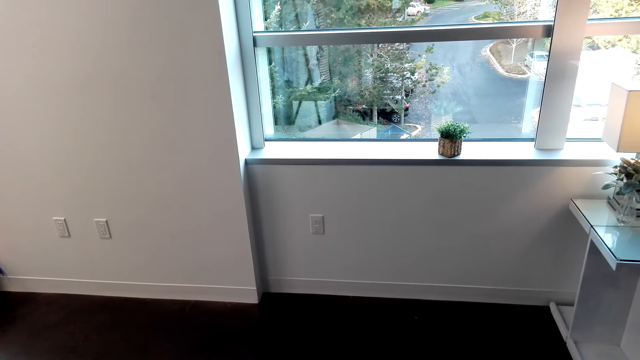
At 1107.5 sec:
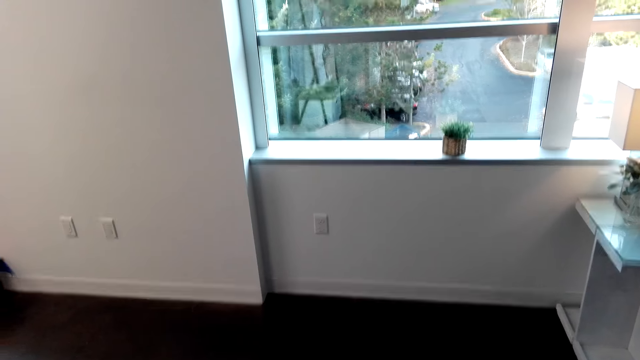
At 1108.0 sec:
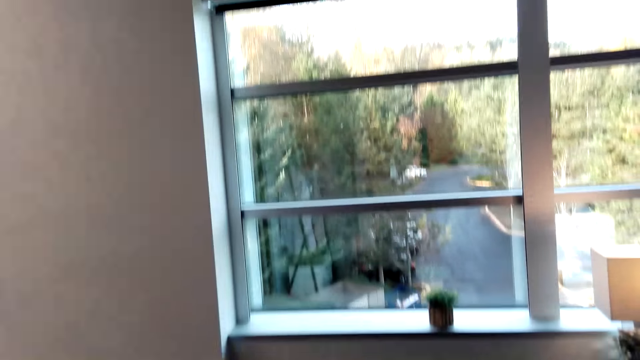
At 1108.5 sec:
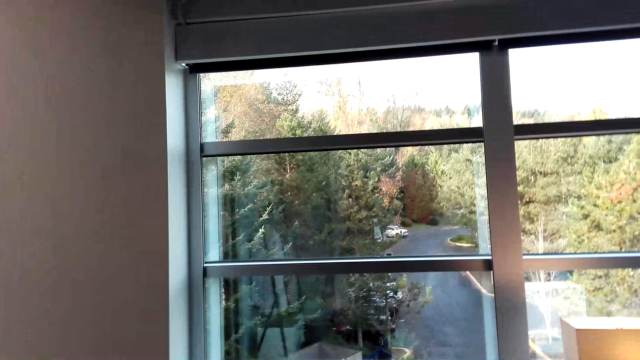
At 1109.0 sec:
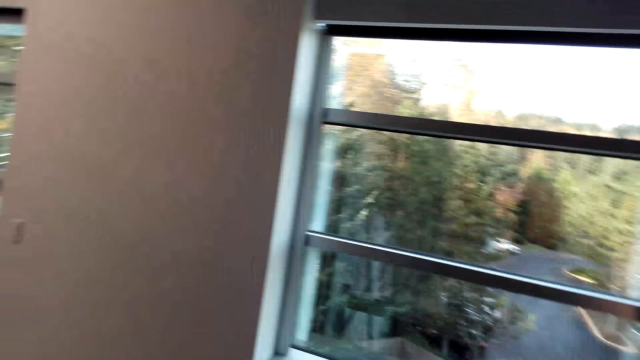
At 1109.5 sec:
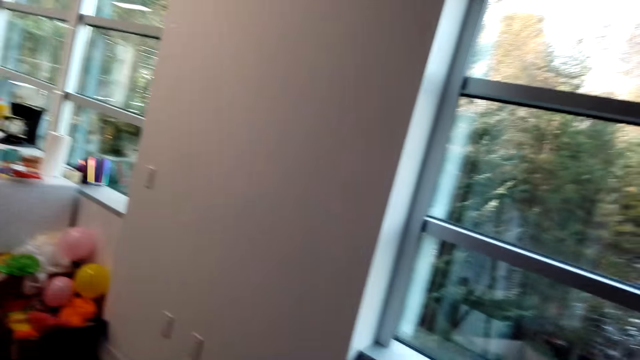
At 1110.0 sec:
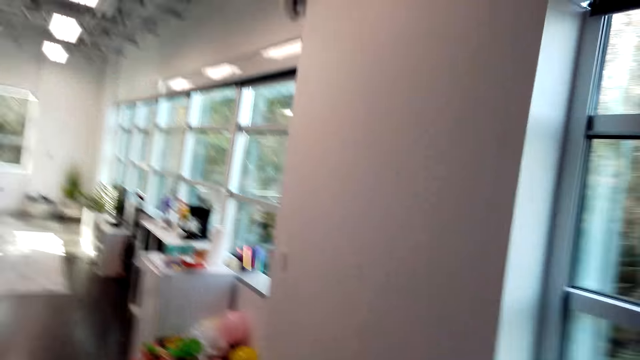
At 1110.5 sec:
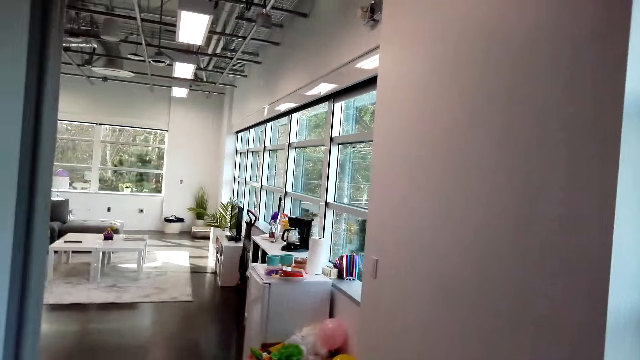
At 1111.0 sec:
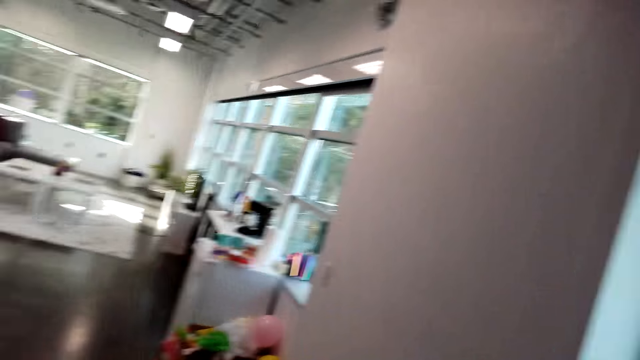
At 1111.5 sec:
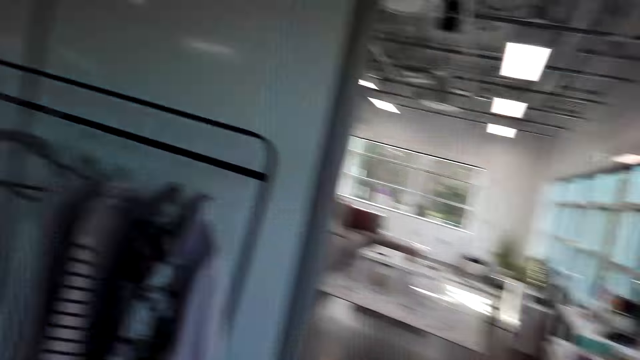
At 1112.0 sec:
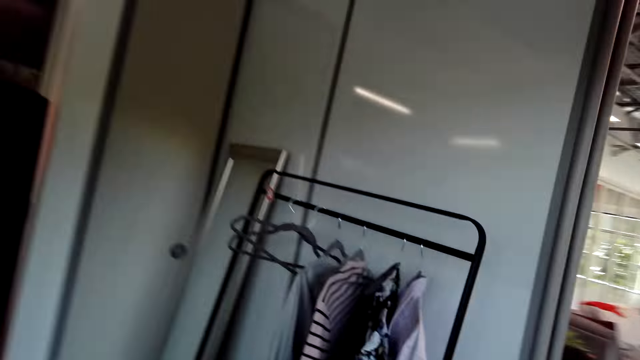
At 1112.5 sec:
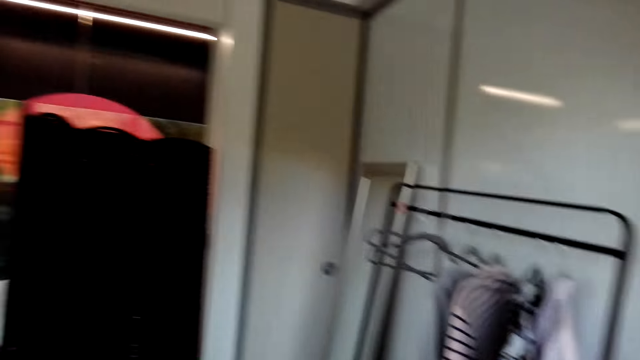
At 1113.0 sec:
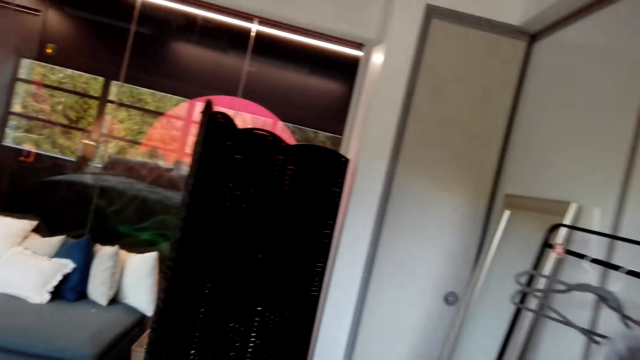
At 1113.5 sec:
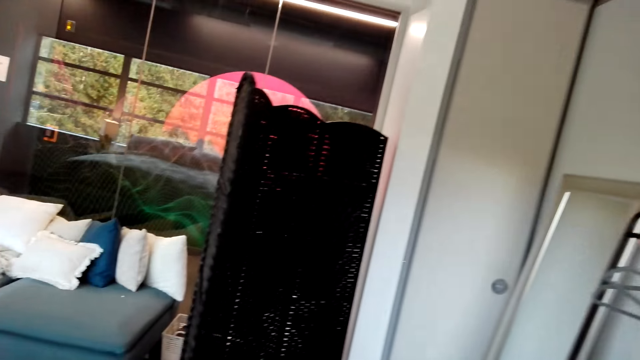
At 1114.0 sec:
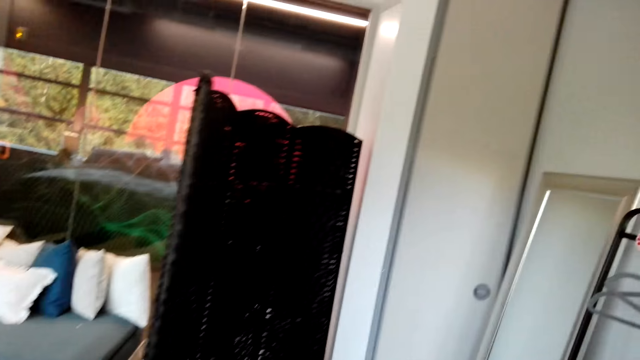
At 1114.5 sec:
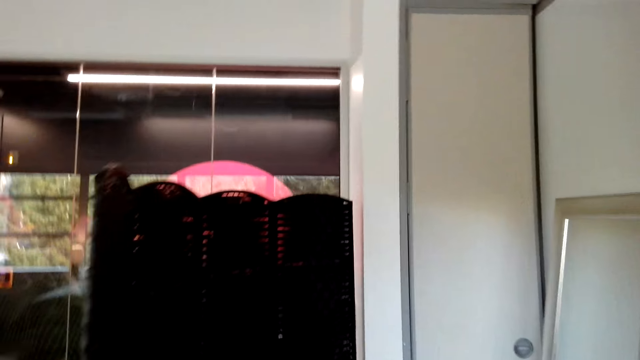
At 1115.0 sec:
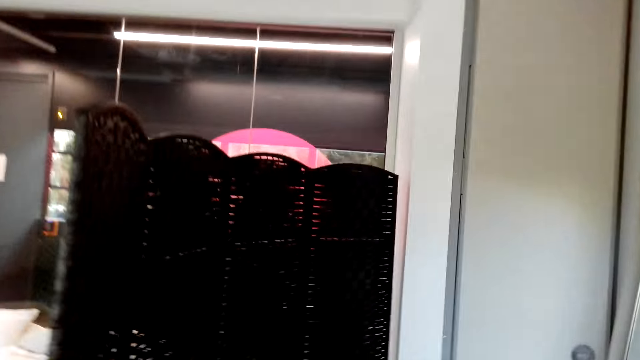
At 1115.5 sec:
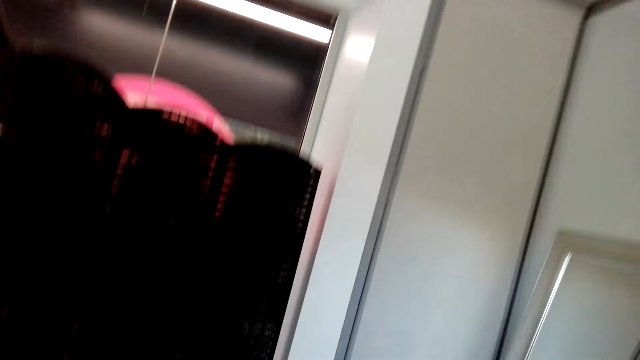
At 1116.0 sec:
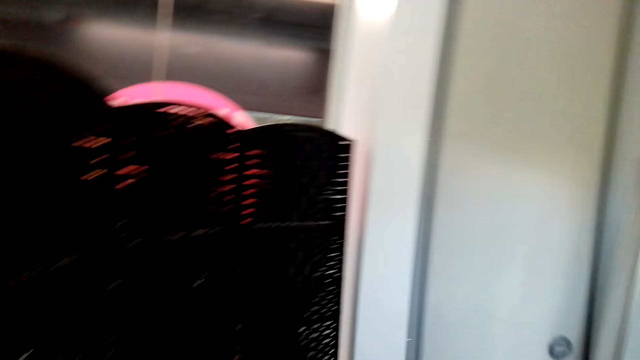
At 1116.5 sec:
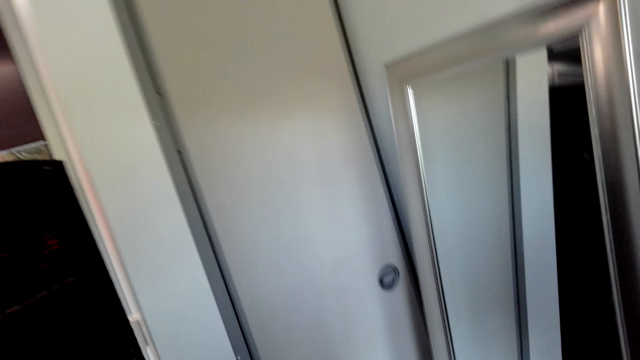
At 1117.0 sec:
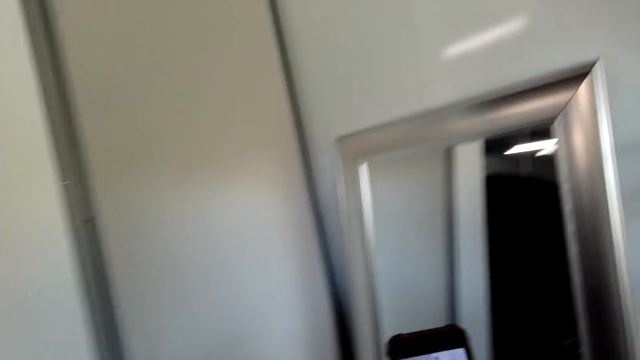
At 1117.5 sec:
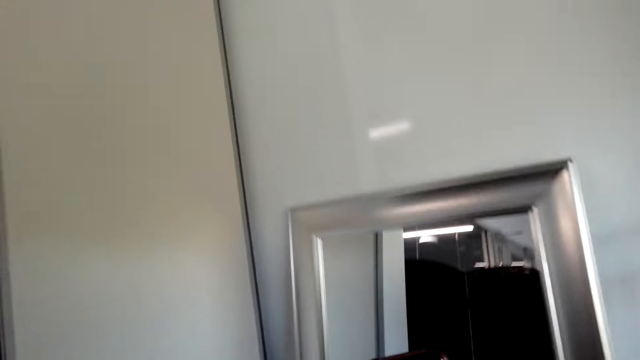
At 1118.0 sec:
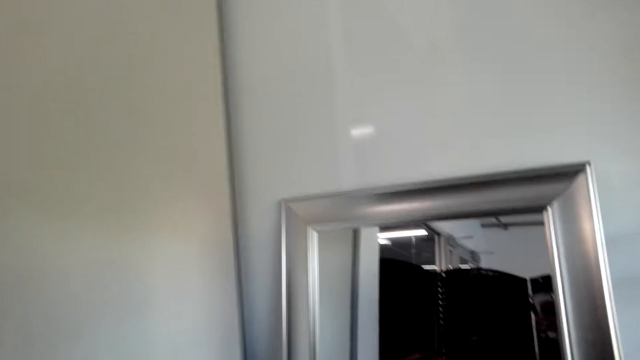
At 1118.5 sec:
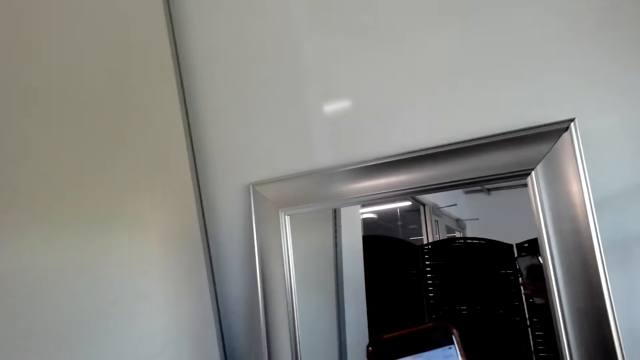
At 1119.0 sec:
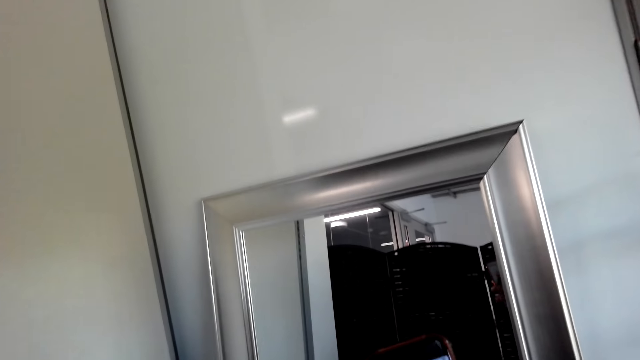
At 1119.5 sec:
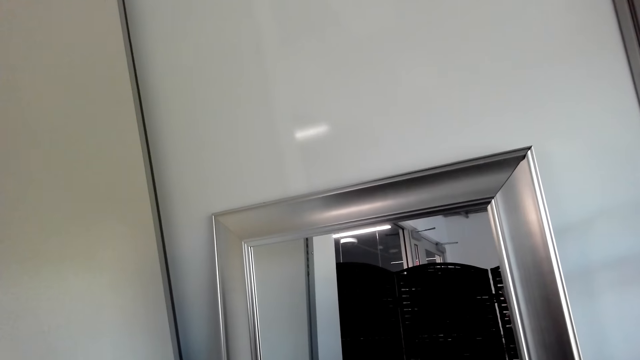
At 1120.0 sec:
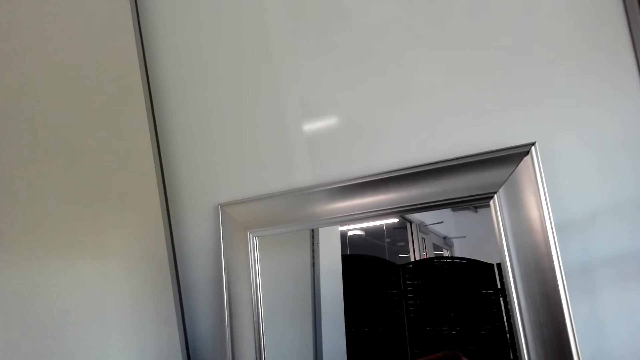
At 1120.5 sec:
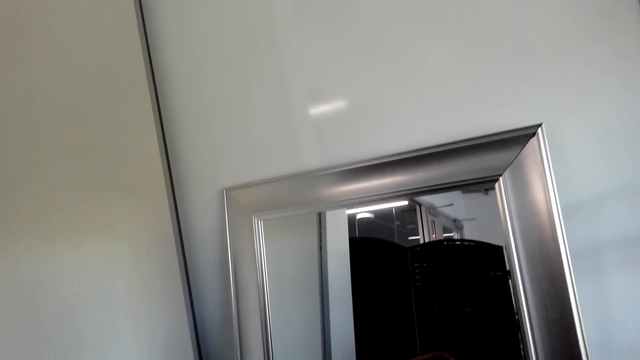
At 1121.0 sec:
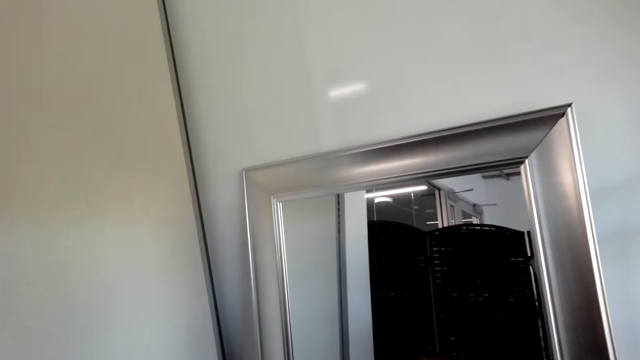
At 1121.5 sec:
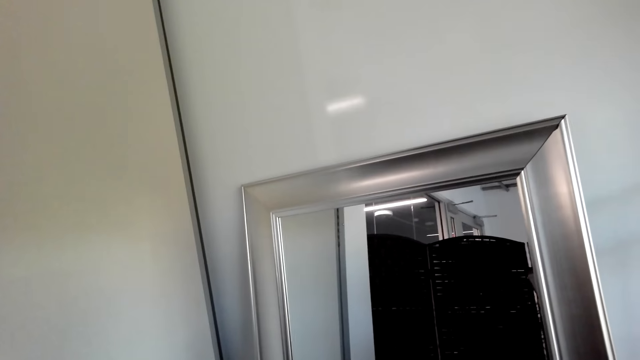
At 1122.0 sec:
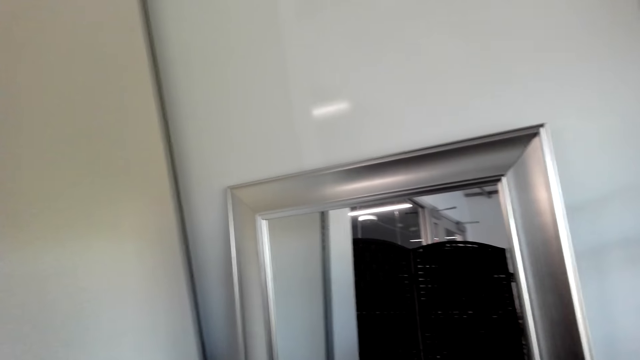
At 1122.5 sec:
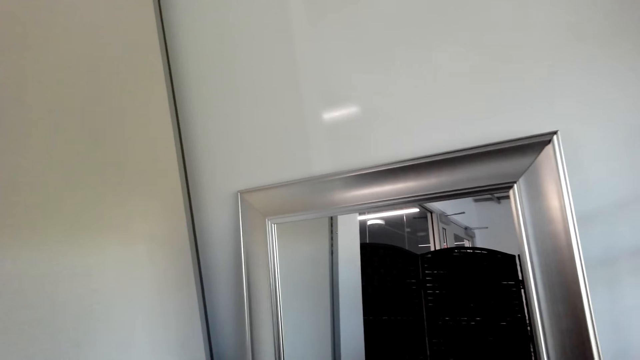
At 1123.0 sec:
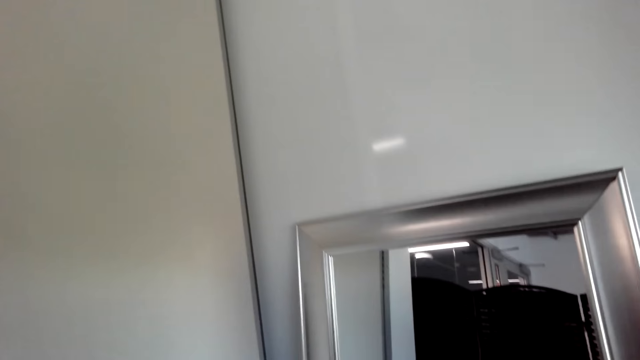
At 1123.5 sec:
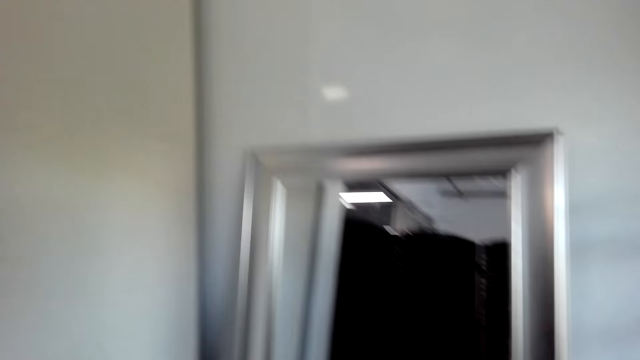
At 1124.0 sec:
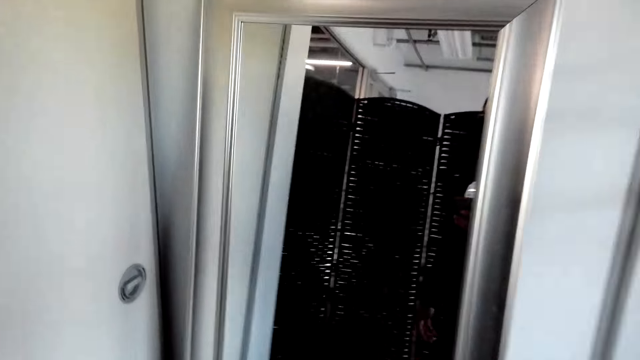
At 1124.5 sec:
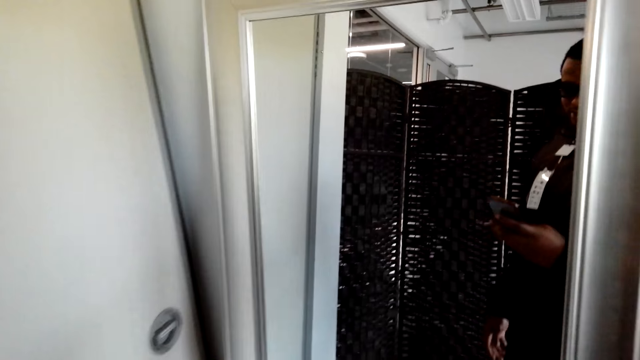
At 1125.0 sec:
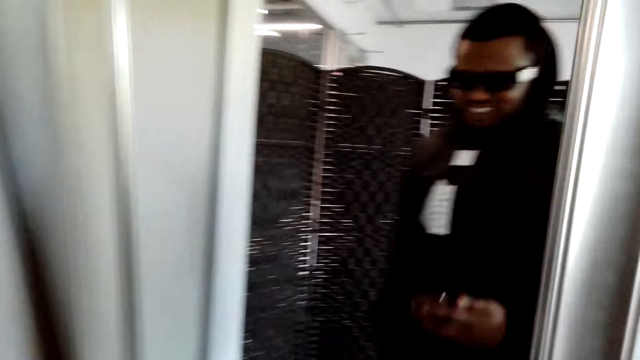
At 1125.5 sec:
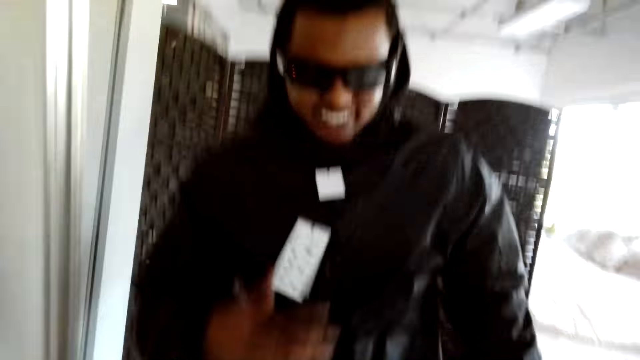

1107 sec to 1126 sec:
The camera wearer walks in the house. They talk to someone. They stare at the mobile phone. They look at the phone. They stare at the window.

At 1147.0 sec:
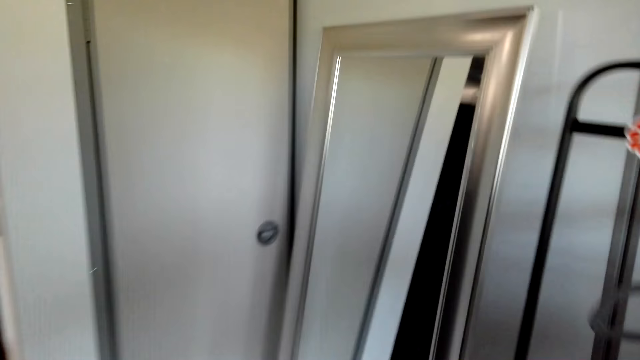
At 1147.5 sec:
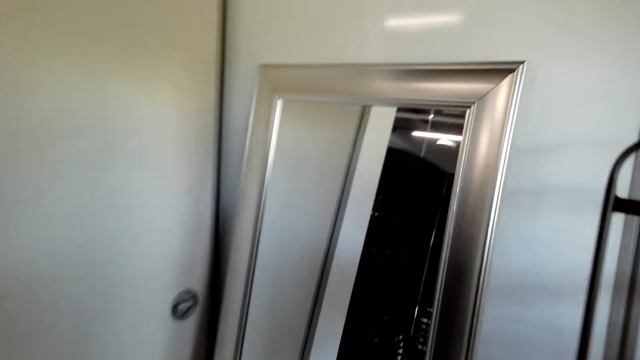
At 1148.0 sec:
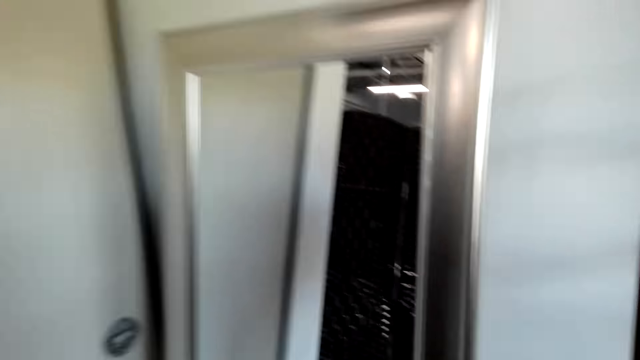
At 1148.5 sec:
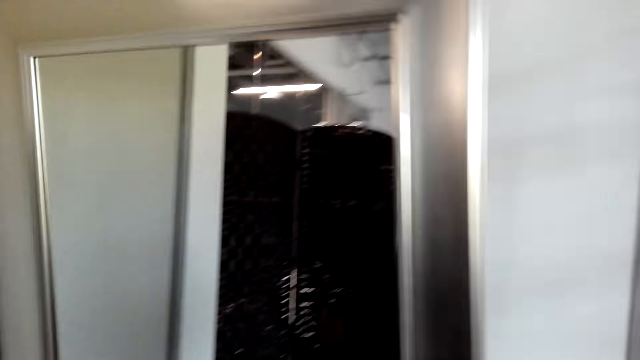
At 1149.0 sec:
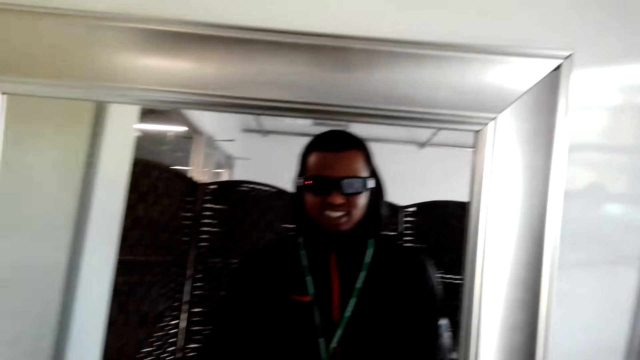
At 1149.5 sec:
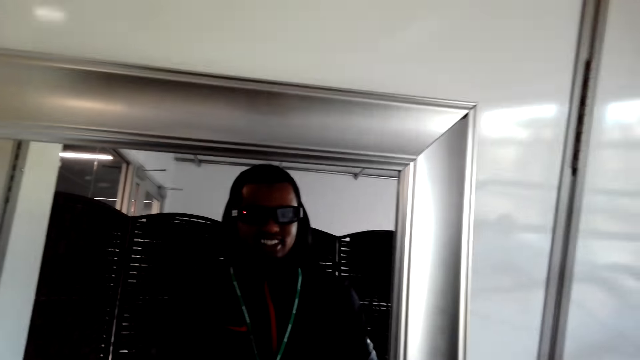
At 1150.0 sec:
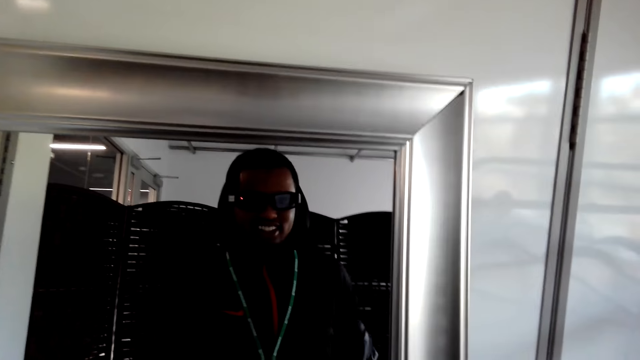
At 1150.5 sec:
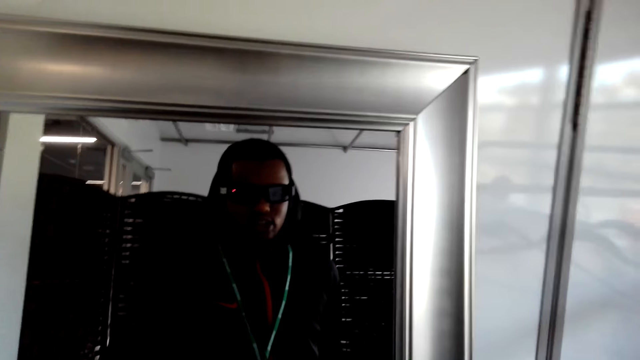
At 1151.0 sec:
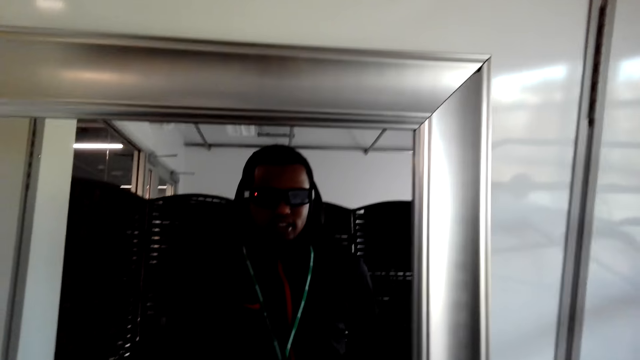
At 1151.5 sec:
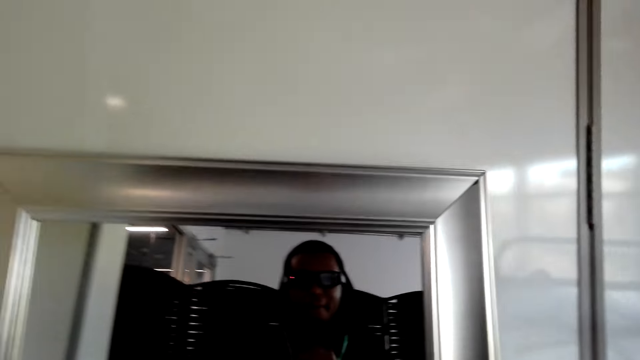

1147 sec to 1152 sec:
The camera wearer stares at the mirror.
